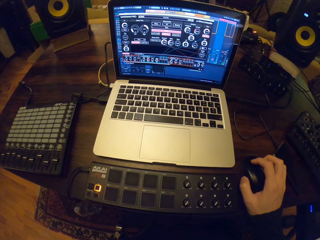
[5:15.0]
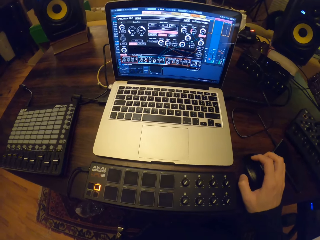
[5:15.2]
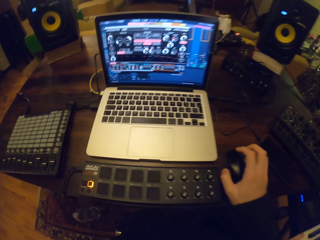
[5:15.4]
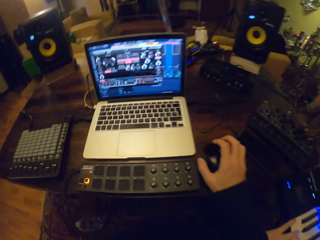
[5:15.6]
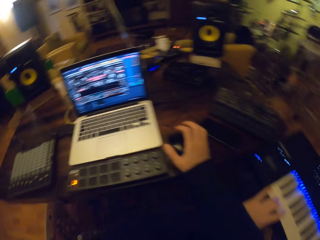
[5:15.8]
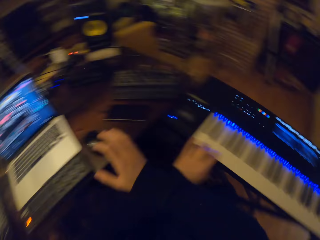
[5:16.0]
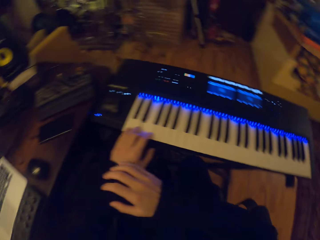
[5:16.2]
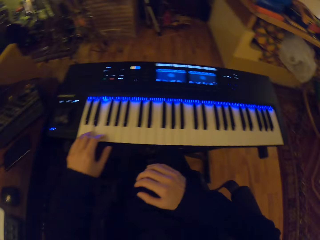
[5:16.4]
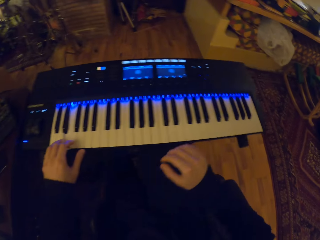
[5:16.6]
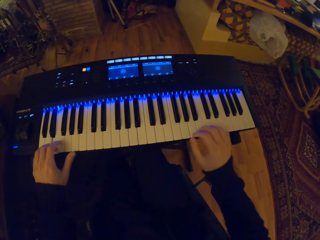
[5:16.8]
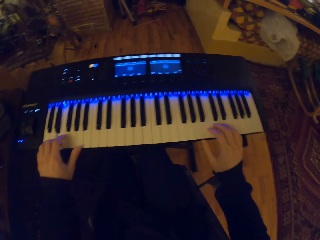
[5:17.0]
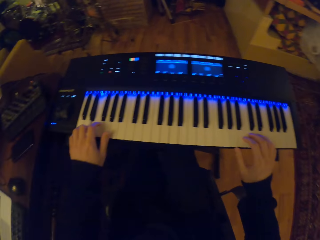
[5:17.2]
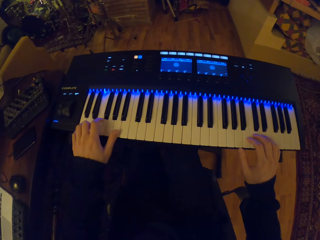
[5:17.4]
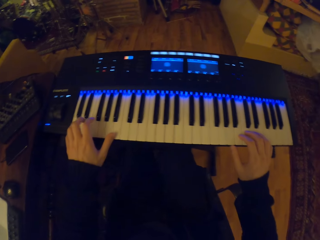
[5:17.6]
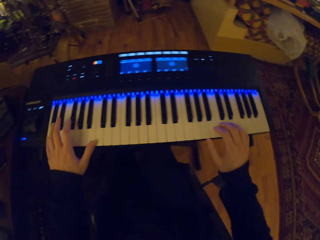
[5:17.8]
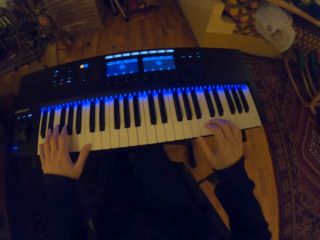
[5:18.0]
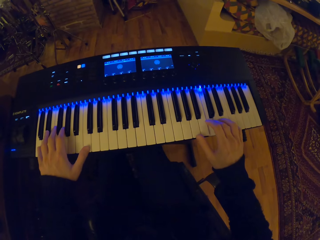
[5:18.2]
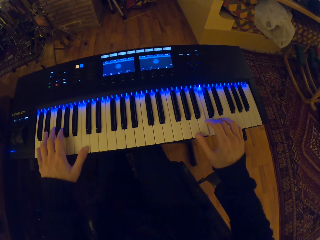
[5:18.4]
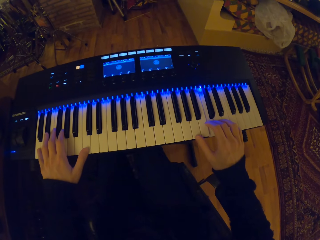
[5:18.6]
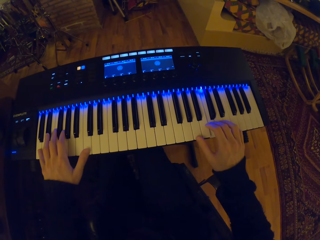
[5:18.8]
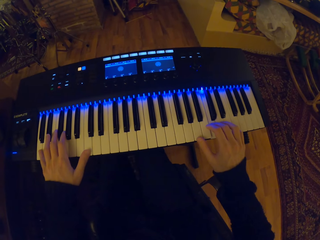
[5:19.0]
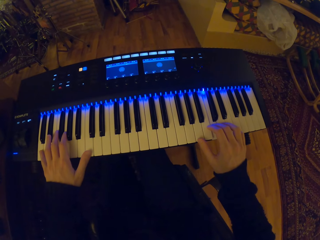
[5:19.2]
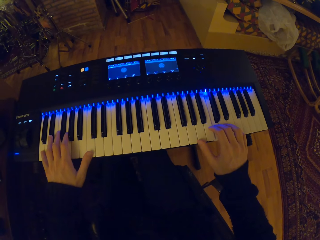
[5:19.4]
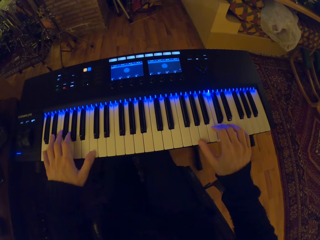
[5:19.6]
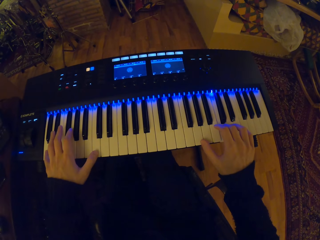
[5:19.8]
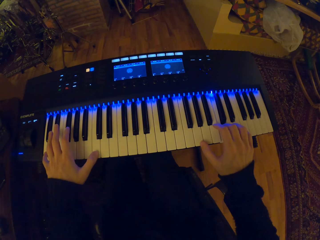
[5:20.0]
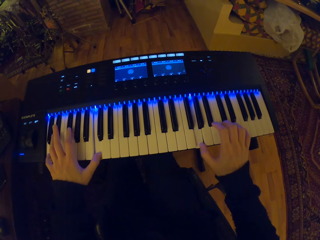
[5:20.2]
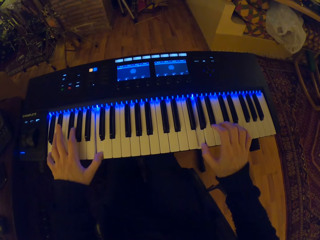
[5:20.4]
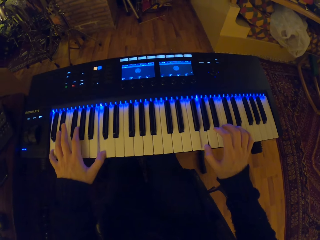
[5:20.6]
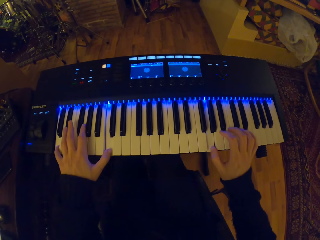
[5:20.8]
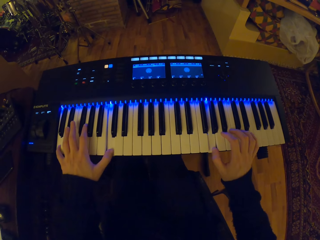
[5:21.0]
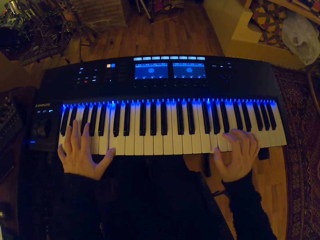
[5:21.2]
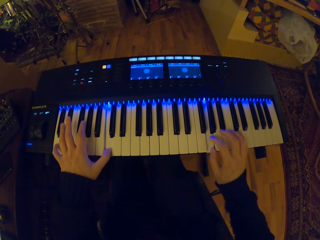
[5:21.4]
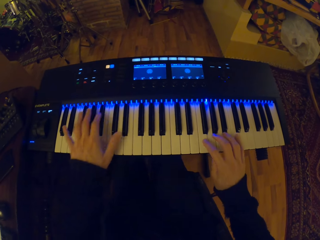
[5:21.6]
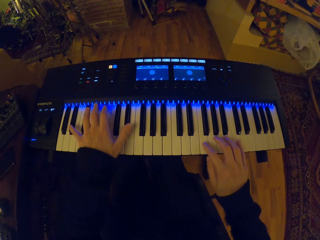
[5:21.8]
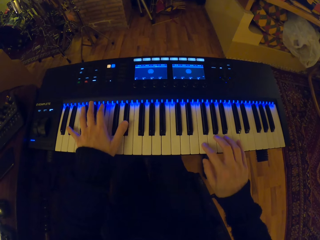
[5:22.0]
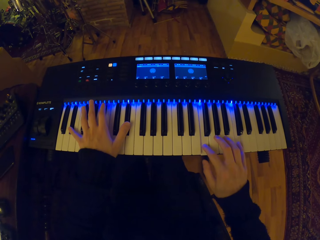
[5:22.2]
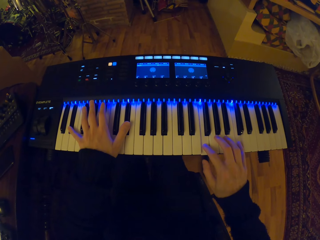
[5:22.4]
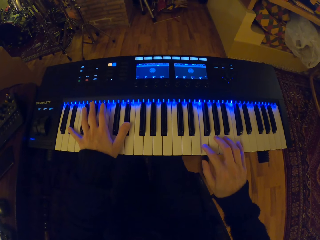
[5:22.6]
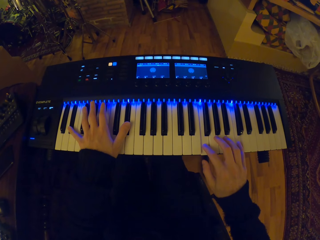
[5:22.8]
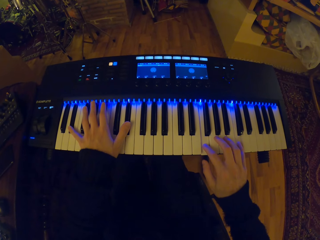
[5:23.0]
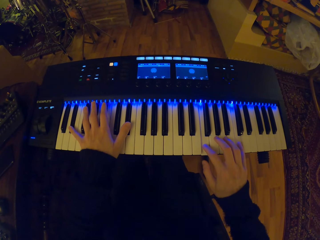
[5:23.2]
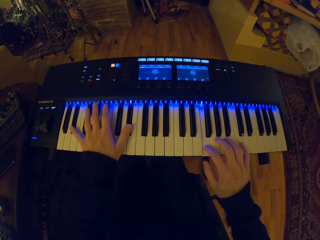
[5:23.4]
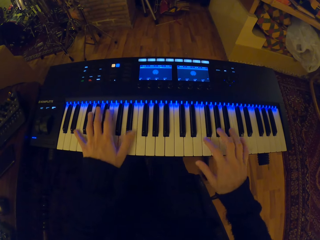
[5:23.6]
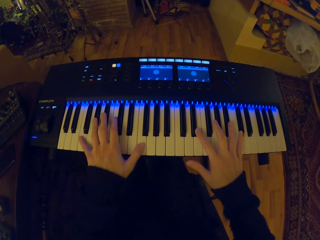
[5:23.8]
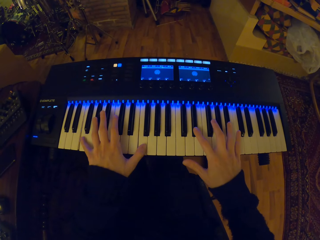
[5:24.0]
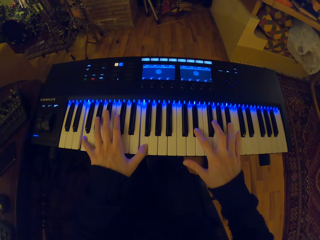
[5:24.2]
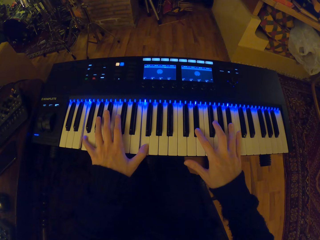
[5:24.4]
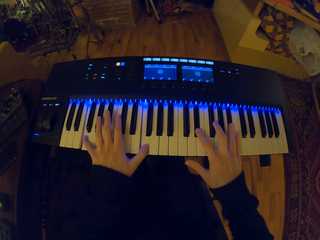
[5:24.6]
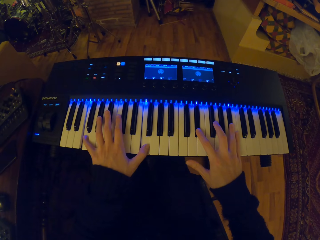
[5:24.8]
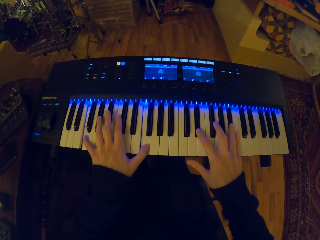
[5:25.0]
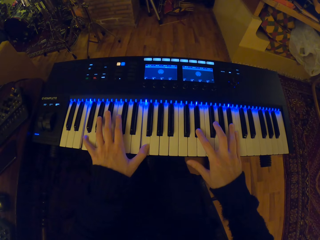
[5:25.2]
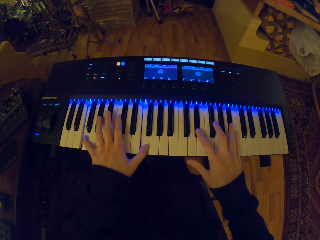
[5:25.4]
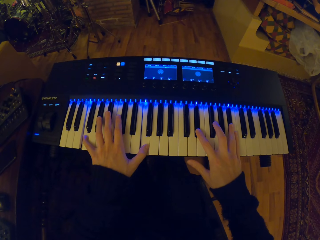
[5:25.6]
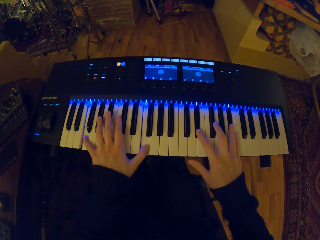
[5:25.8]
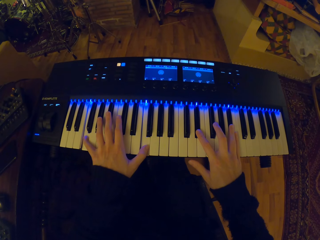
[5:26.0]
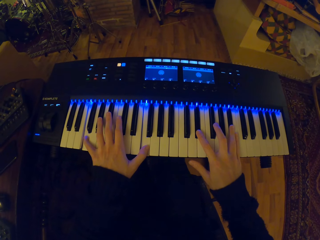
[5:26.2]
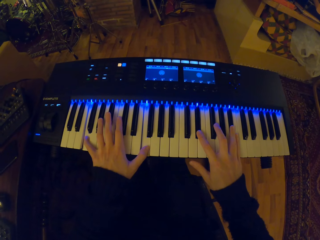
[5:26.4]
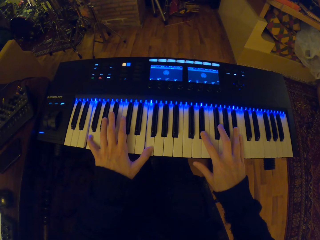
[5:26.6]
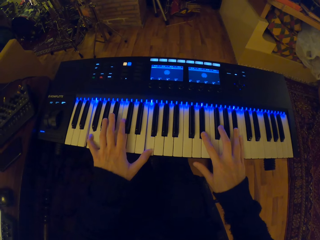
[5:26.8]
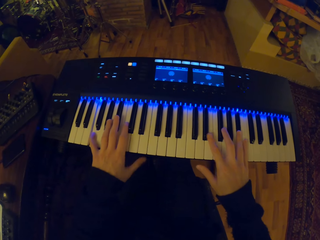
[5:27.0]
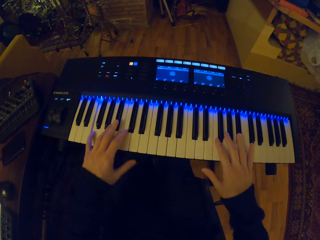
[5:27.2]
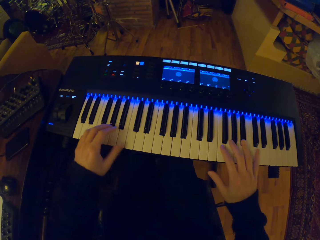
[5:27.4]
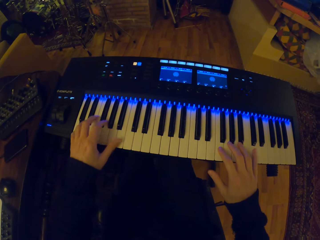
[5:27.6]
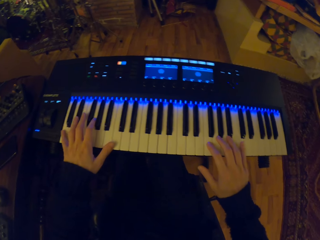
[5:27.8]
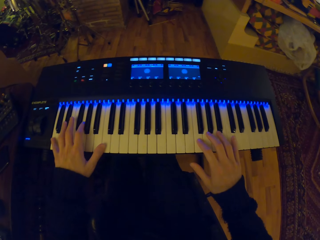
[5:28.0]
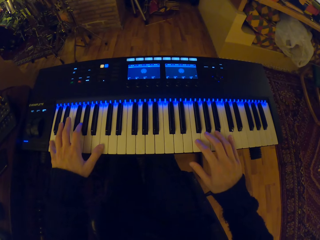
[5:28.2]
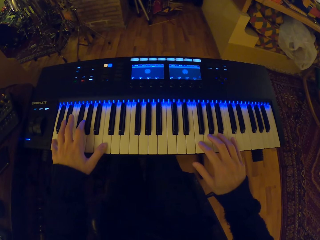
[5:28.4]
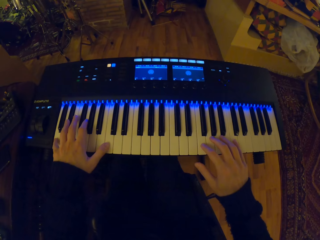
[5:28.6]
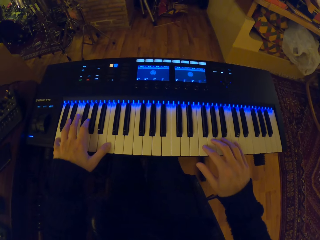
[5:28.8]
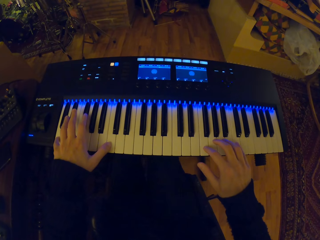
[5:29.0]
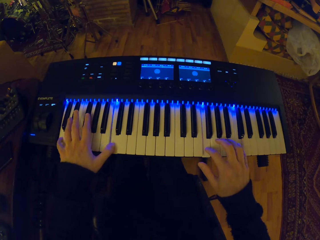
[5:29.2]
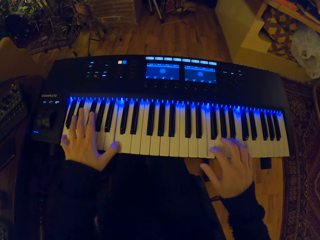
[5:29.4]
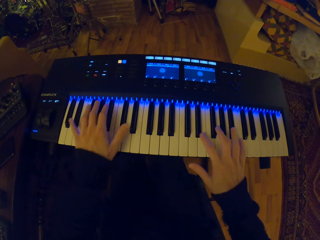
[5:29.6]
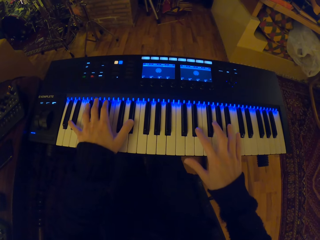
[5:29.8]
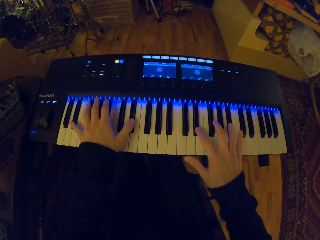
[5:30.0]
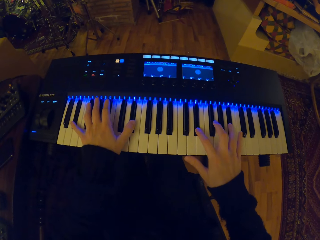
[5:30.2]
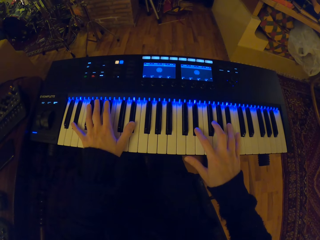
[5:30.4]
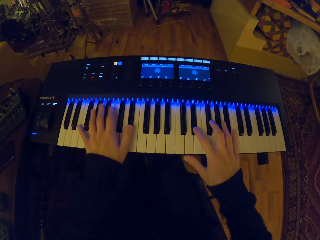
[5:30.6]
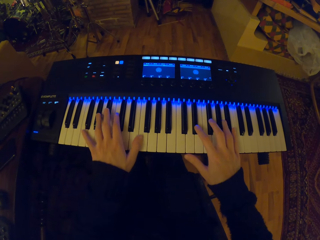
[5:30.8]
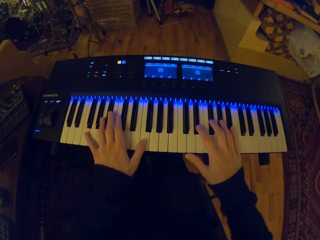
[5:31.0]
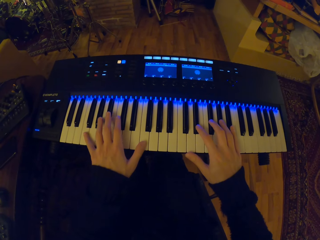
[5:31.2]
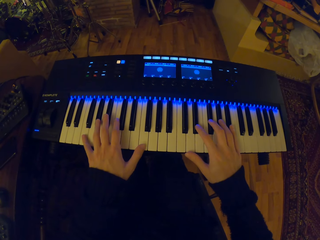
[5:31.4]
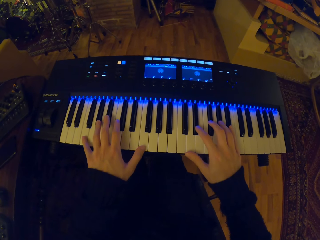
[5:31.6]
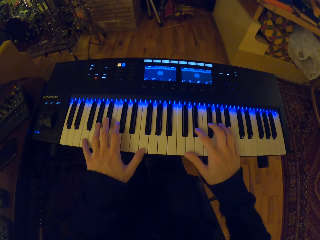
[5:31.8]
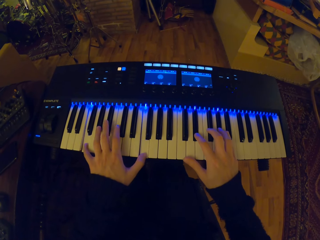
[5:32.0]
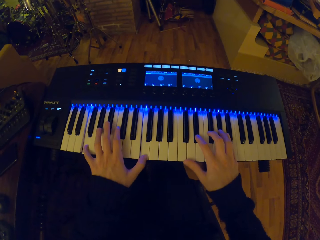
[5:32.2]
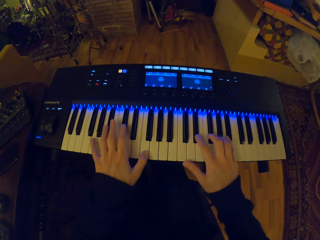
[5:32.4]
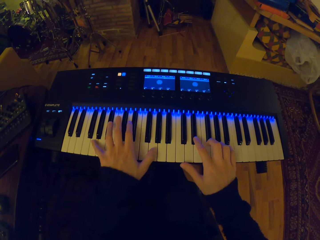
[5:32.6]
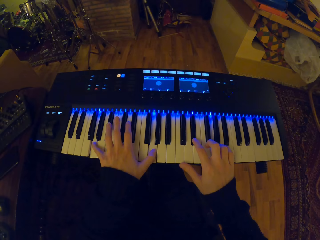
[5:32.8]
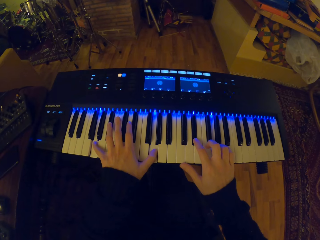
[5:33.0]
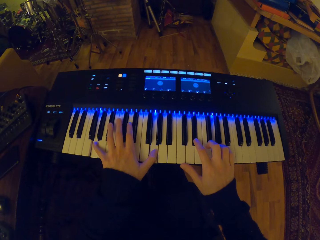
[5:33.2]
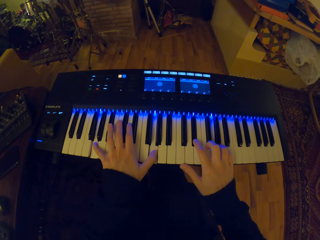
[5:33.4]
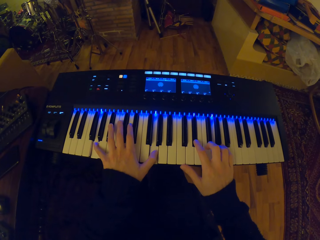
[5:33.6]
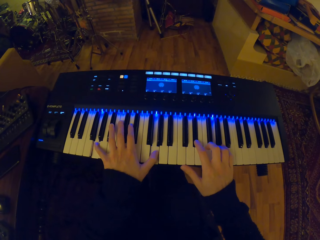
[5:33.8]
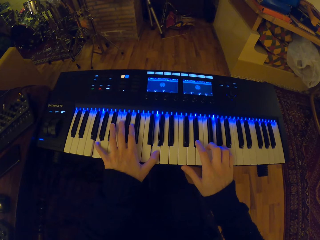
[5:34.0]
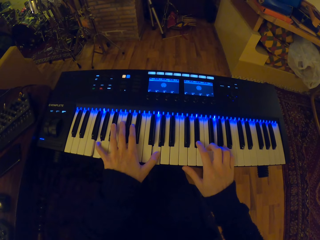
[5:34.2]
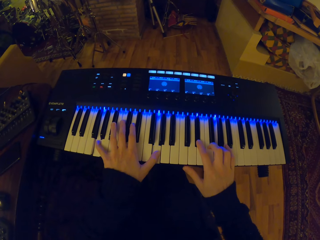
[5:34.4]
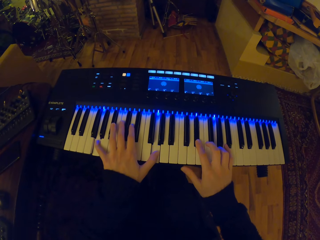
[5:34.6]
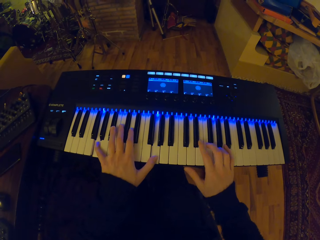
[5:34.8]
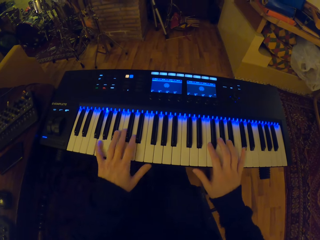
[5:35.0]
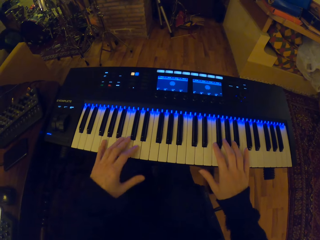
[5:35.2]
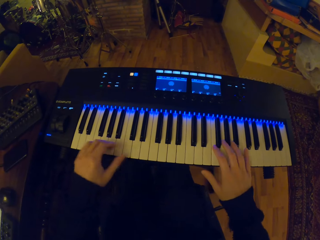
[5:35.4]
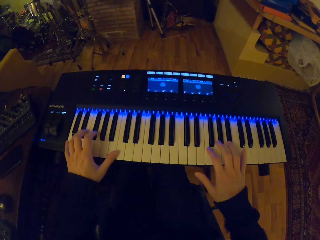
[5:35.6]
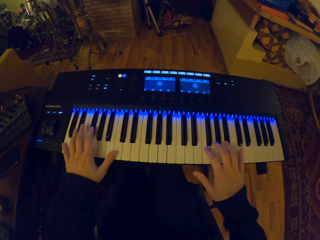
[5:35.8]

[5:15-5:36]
The camera wearer turns around. He plays the piano with both hands in a room. He moves his hands on the piano. He plays the piano in the room.
